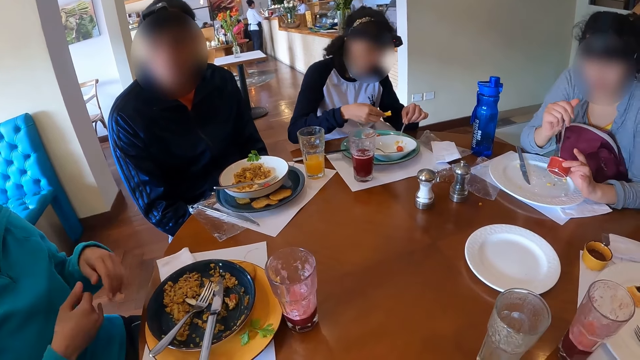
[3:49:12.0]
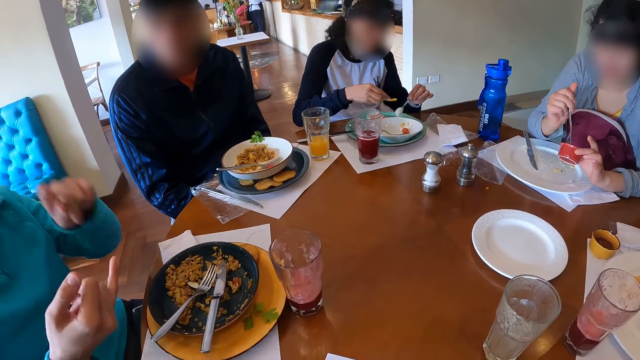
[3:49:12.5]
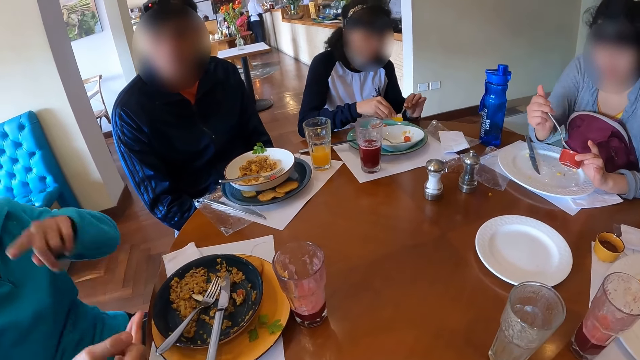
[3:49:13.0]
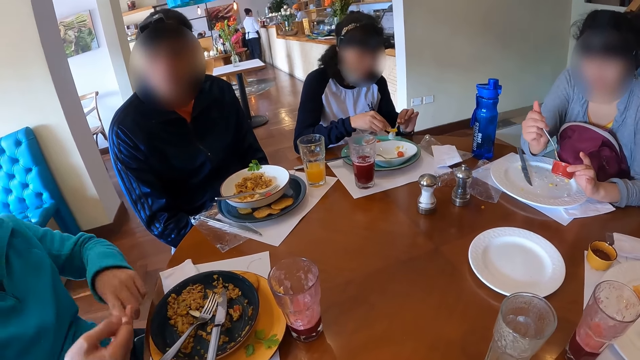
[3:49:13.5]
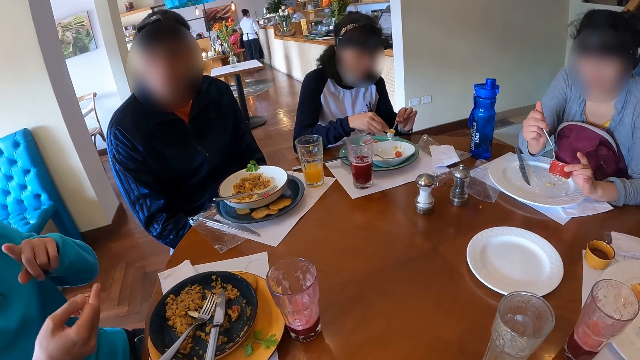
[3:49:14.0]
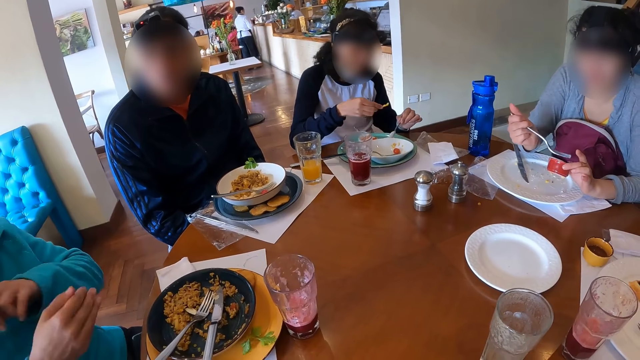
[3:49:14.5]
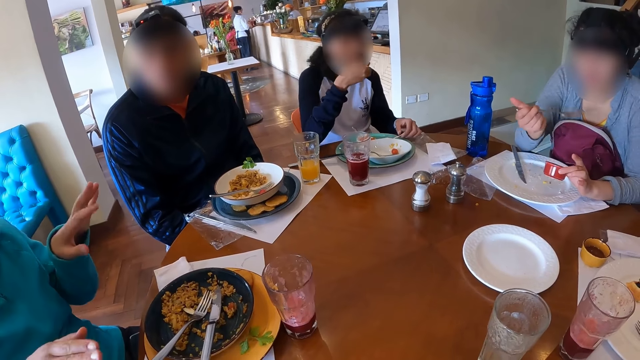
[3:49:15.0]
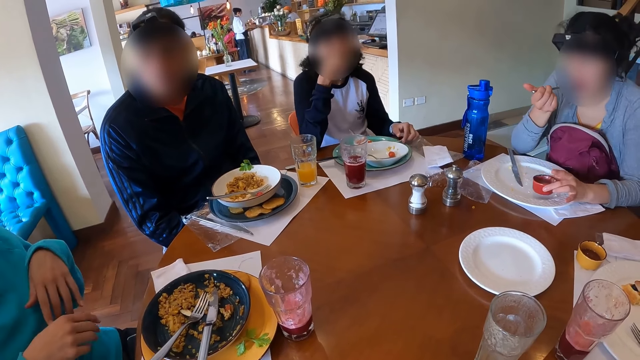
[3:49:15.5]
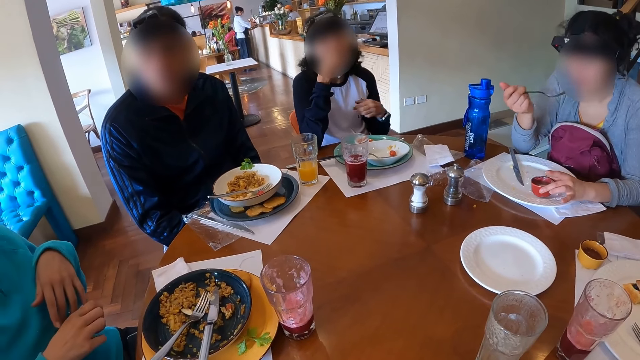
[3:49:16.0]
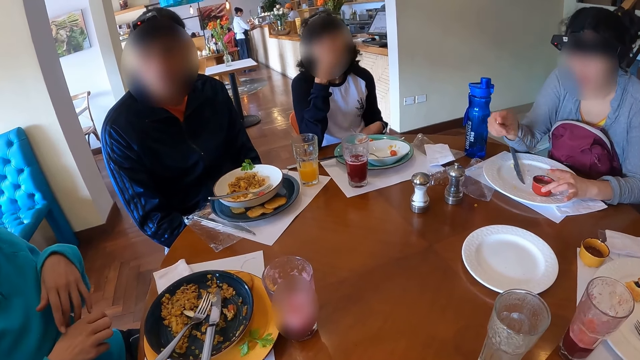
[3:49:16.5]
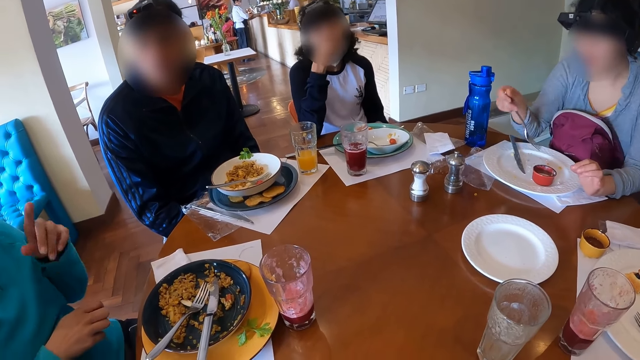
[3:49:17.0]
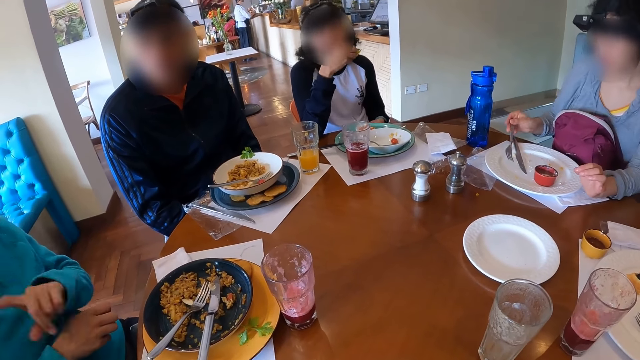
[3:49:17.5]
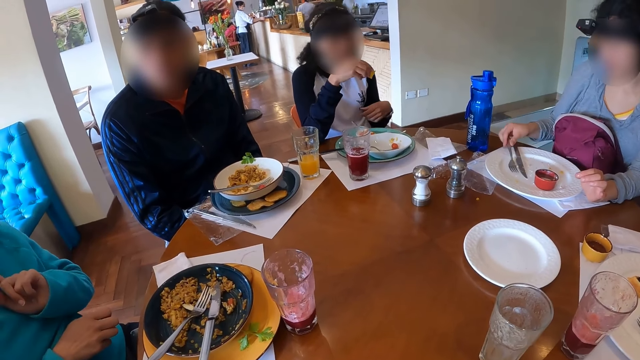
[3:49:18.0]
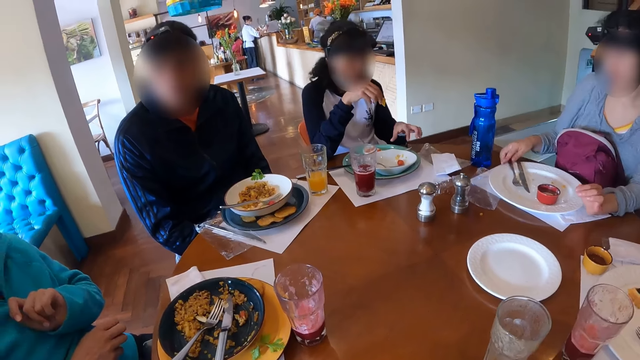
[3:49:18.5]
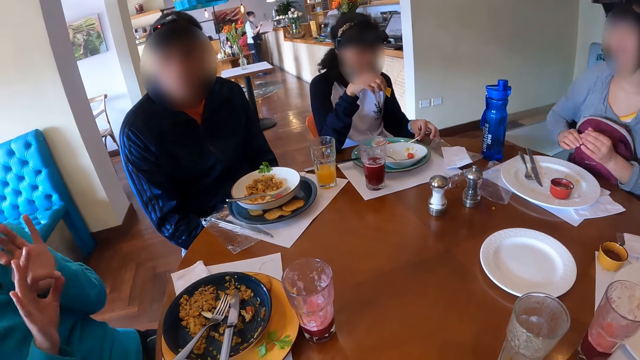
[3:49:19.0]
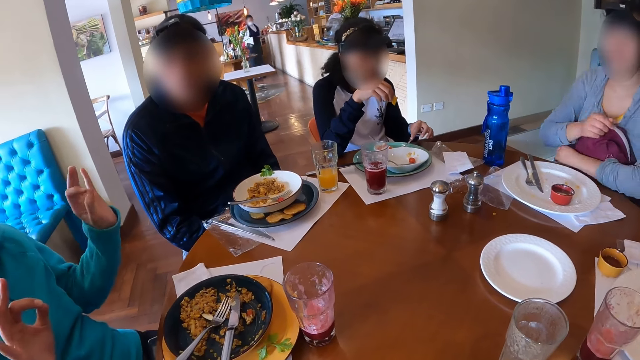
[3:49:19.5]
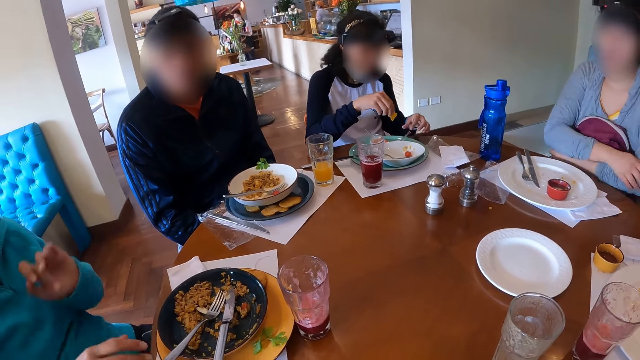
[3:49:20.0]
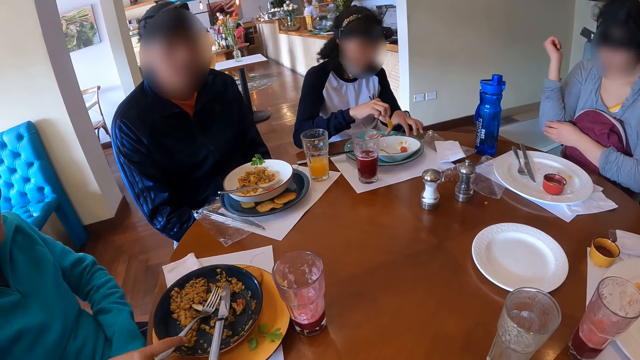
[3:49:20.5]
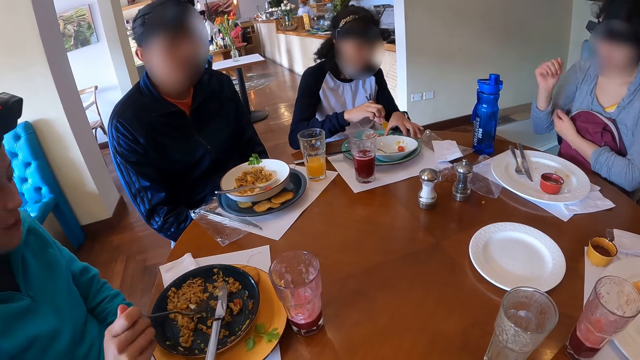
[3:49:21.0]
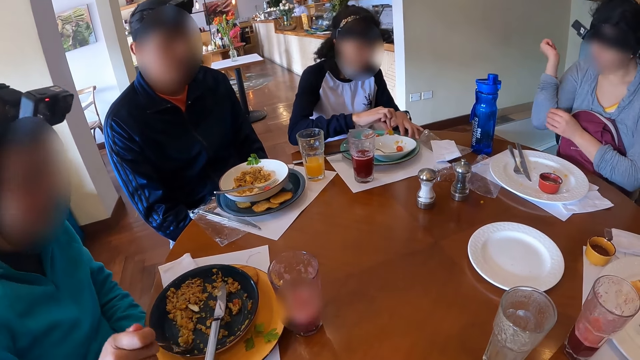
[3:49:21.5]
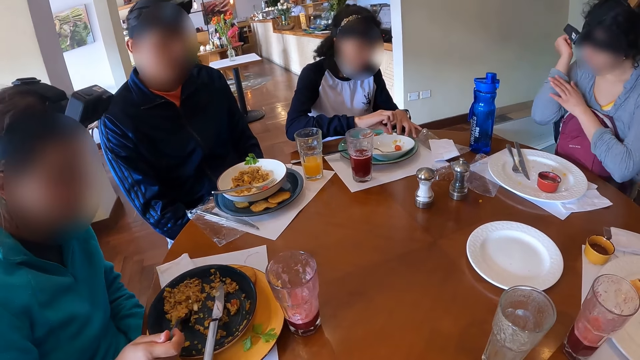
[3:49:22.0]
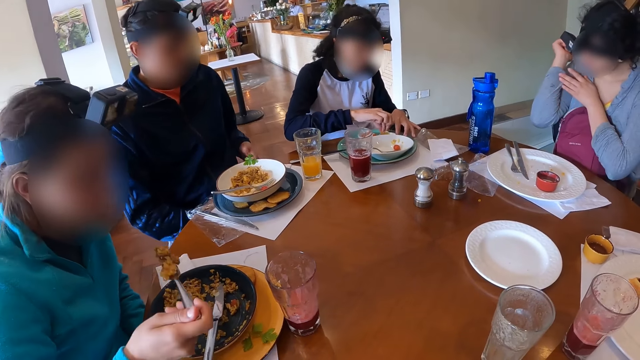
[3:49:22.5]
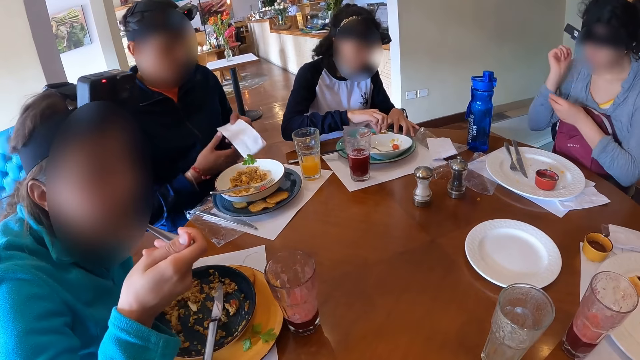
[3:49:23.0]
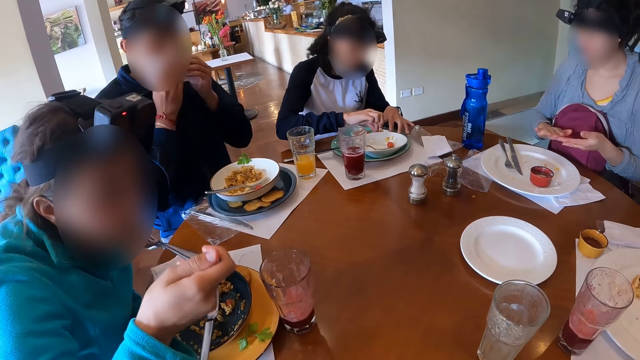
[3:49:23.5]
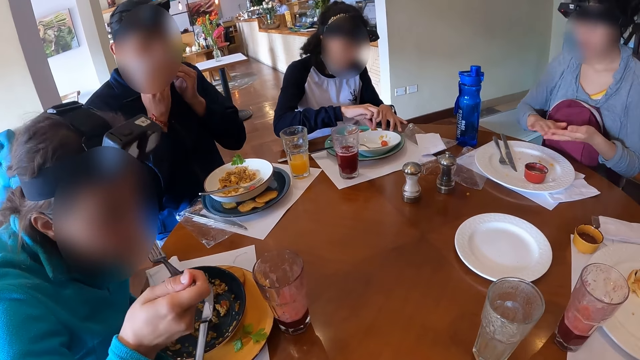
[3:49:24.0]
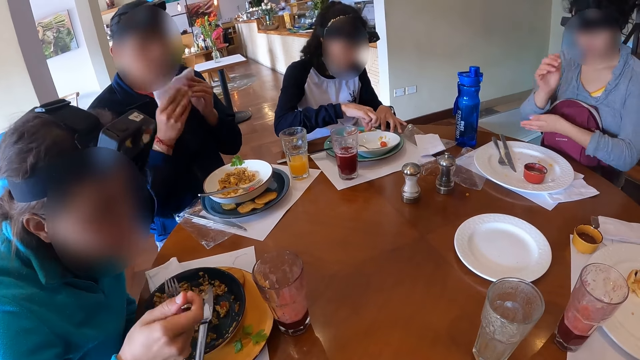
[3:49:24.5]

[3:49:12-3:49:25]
A woman removes the piece of chip in her right hand from the plate on the table and eats the piece of chip in her right hand. Another woman drops the red plate in her left hand on the table and drops the fork in her right hand on the plate on the table. The first woman holds the spoon in the plate on the table with her left hand and picks up the spoon from the plate on the table with her left hand. A third woman picks up the fork from the plate on the table with her right hand. The first woman holds the plate on the table with her left hand and dips the piece of chip in her right hand into the plate on the table. The third woman scoops the pasta with the fork in her right hand from the plate on the table. A man picks up the serviette from the table with both hands. The third woman eats the pasta with the fork in her right hand. The man cleans his mouth with the serviette in both hands.

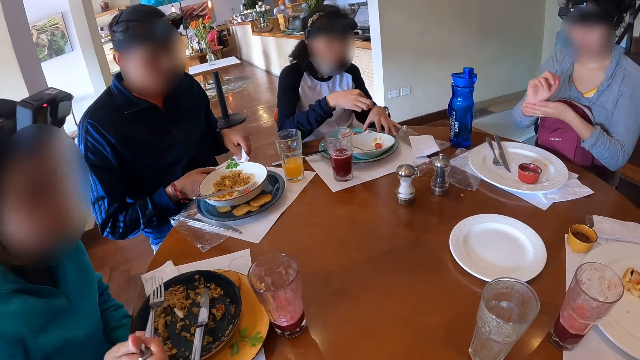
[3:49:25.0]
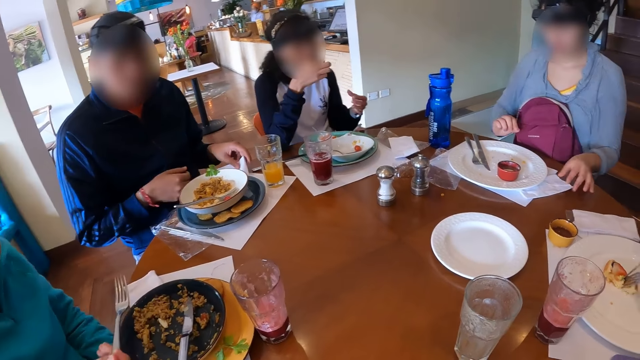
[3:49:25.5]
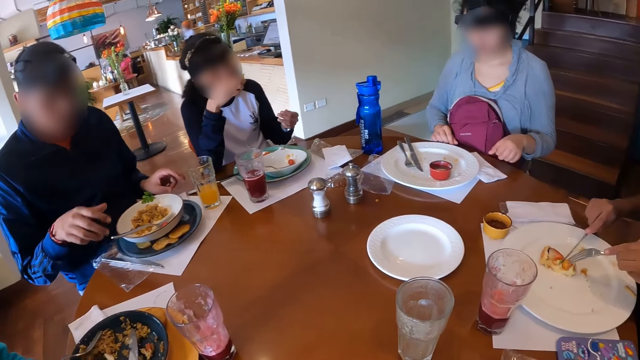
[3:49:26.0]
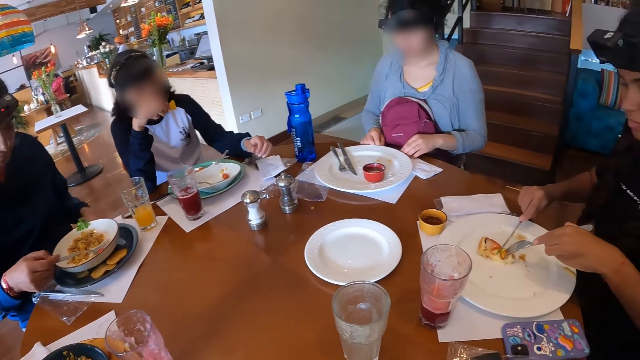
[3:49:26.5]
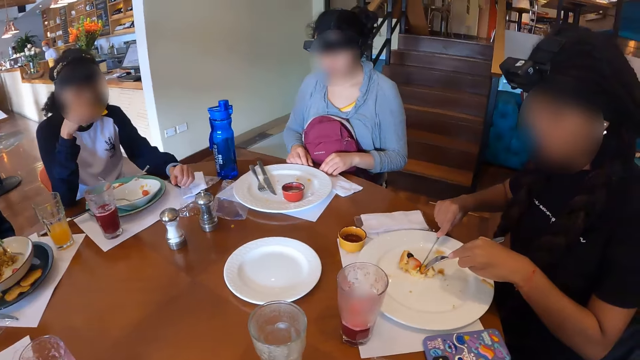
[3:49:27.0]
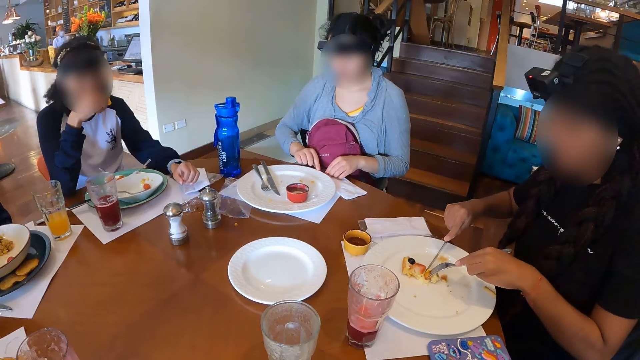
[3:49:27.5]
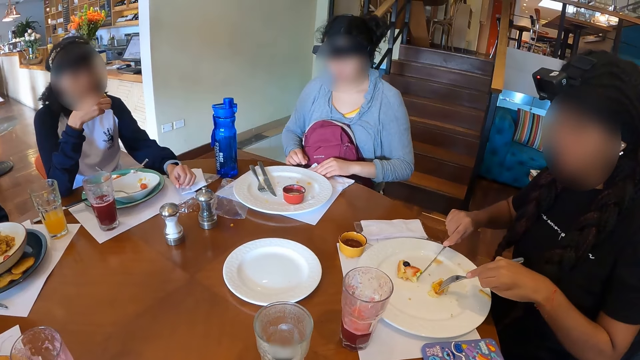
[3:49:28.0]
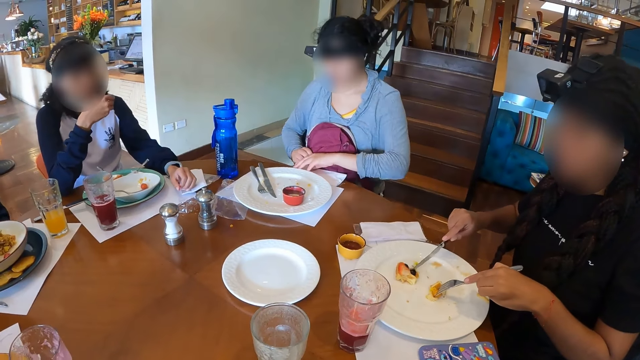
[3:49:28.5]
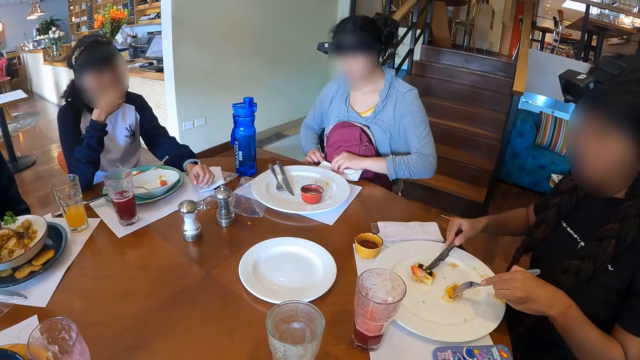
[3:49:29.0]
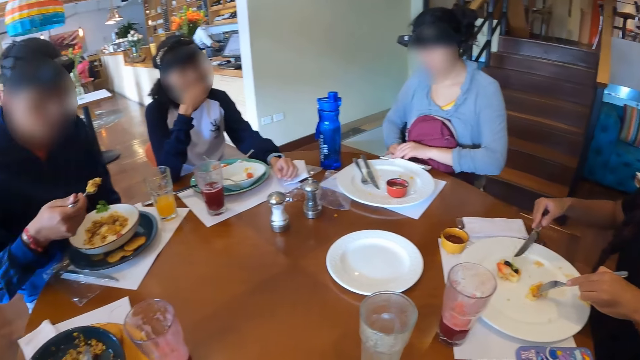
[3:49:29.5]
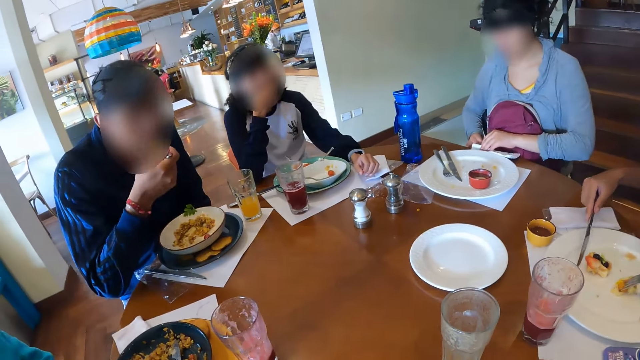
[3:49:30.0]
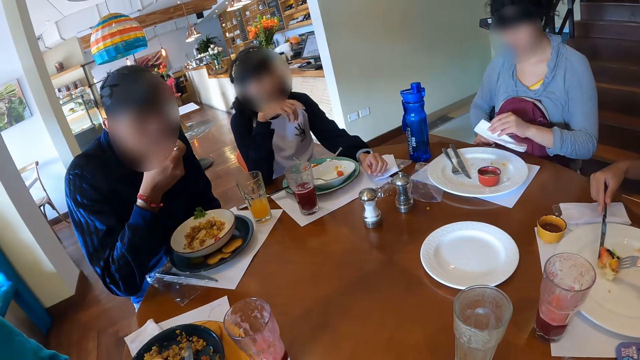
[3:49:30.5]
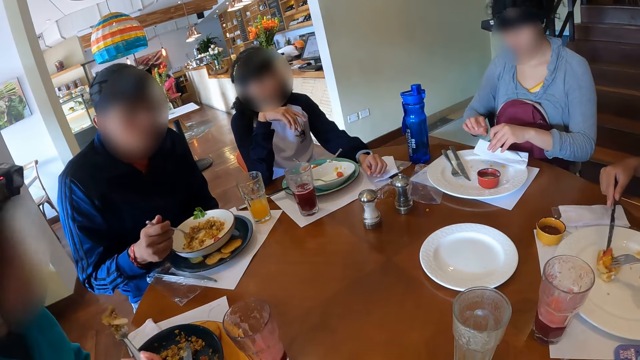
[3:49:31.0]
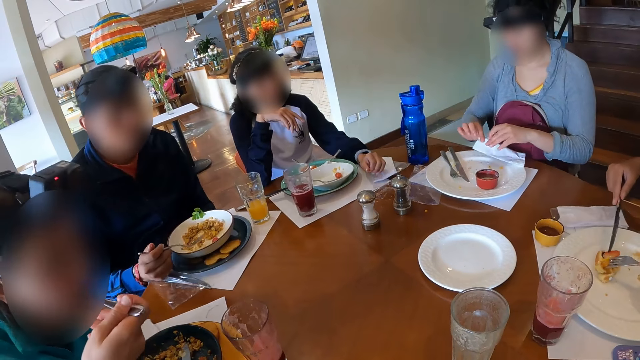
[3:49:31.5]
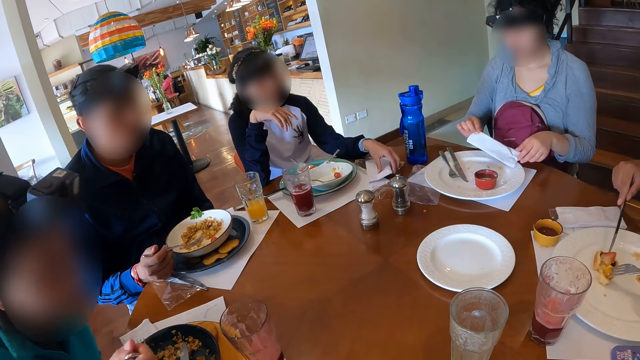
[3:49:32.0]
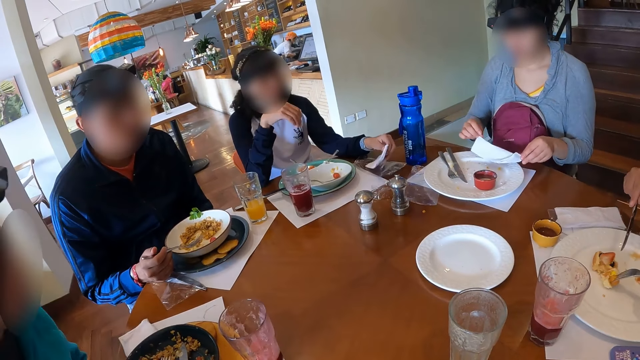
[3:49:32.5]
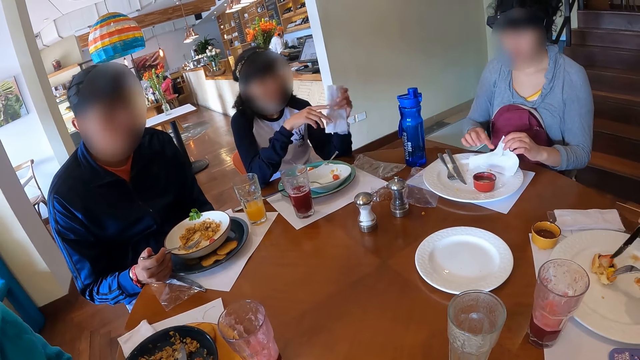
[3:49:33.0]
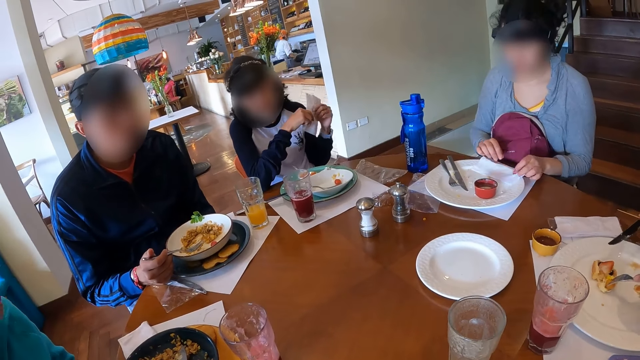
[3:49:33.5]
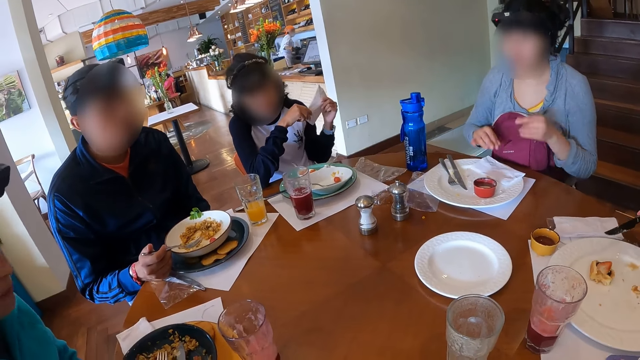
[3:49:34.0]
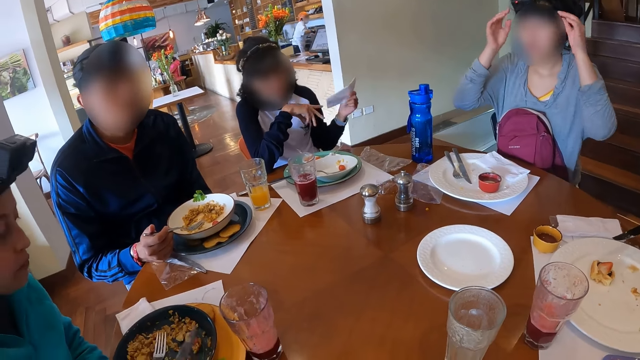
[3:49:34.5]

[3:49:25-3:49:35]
A man drops the serviette in his hands on the table. The camera wearer sits on the chair in the restaurant. A woman eats the piece of chip in her right hand. The man picks up the fork in the plate on the table with his right hand. Another woman eats cake from the plate on the table with the fork and knife in her hands. The man scoops pasta with the fork in his right hand from the plate on the table and eats the pasta with the fork in his right hand. A third woman eats the pasta with the fork in her right hand. The first woman picks up the serviette on the table with her left hand and holds the serviette in both hands. The third woman picks up a knife in the plate on the table with her right hand.
